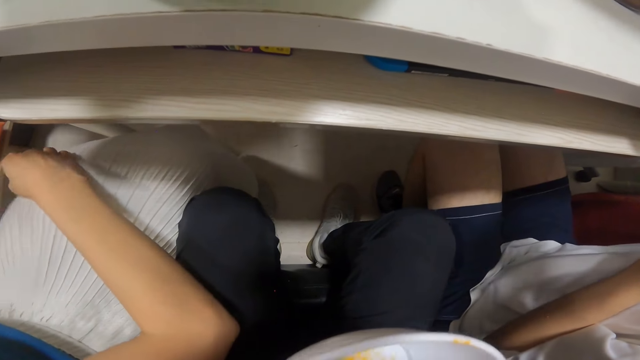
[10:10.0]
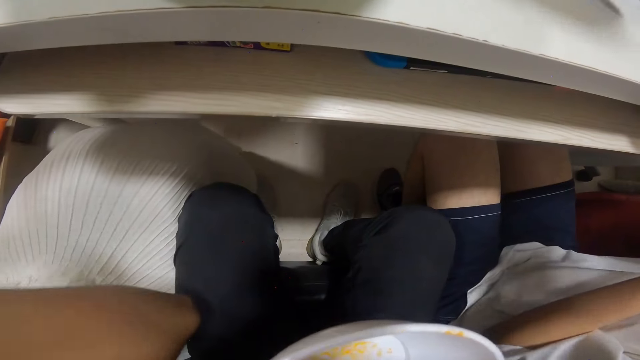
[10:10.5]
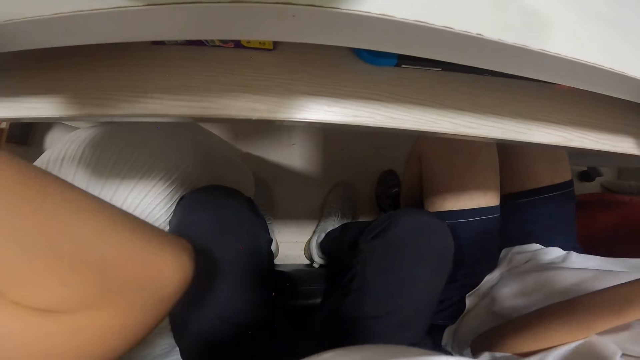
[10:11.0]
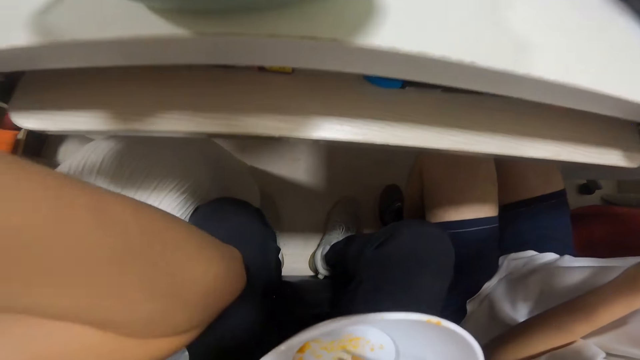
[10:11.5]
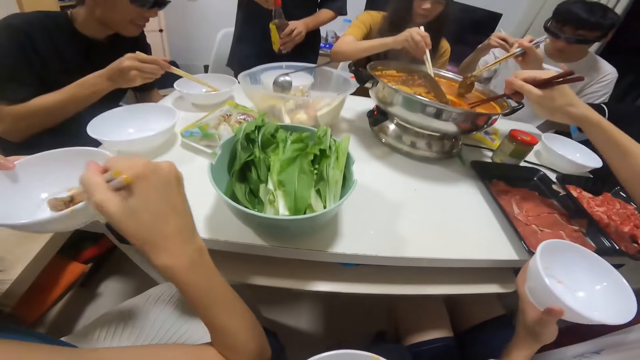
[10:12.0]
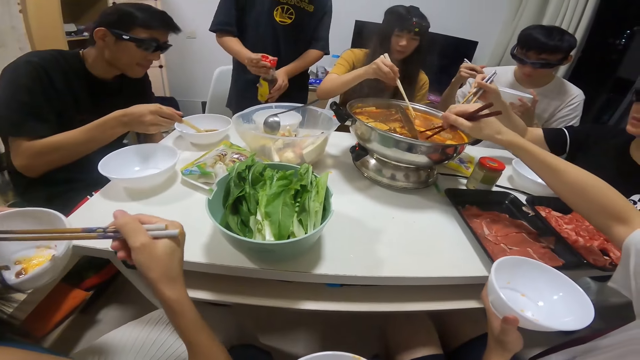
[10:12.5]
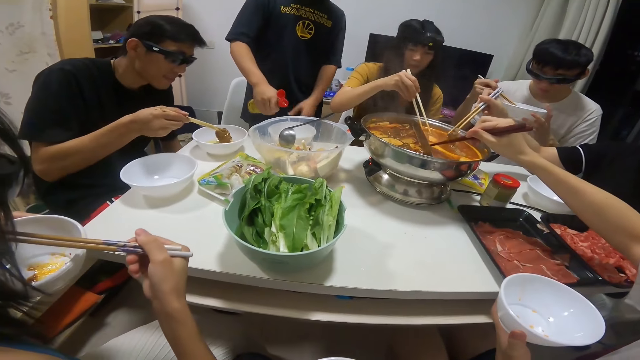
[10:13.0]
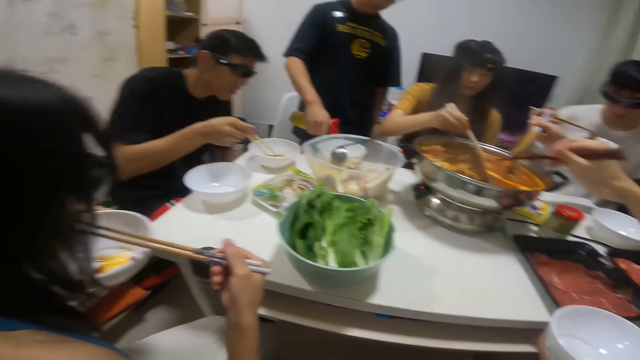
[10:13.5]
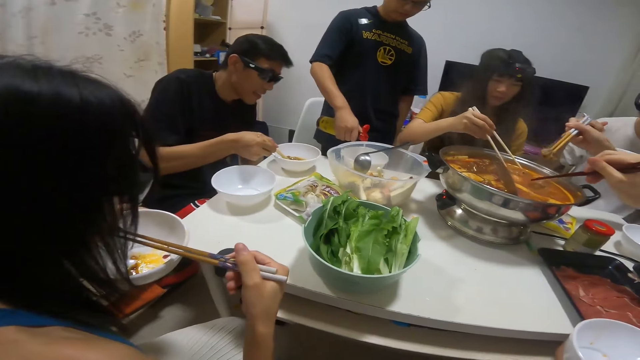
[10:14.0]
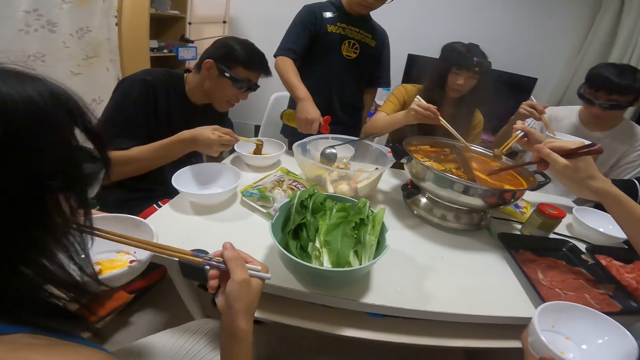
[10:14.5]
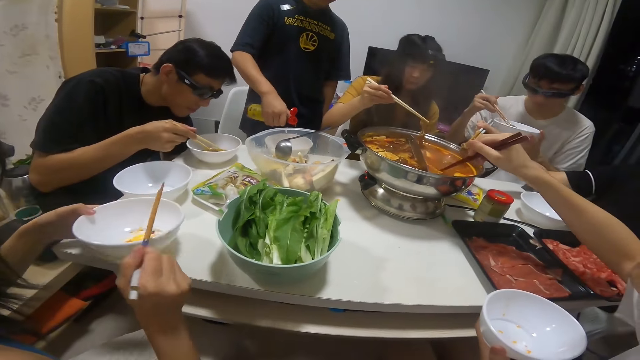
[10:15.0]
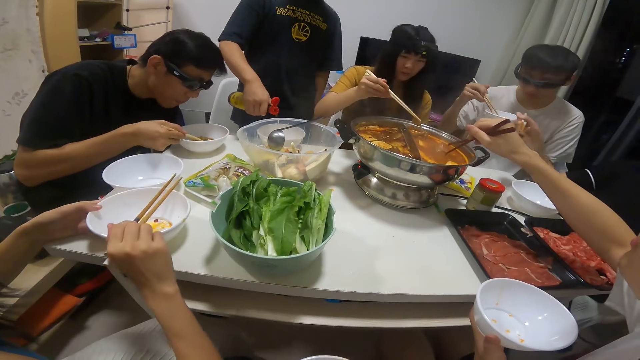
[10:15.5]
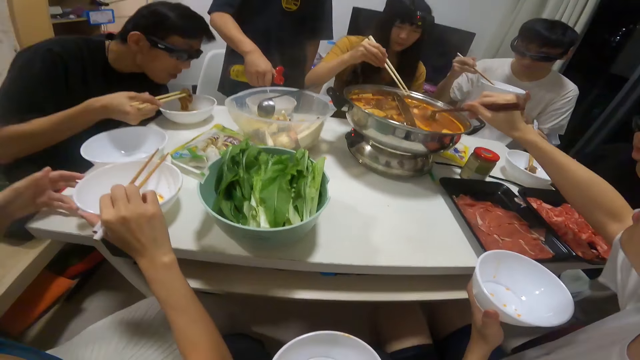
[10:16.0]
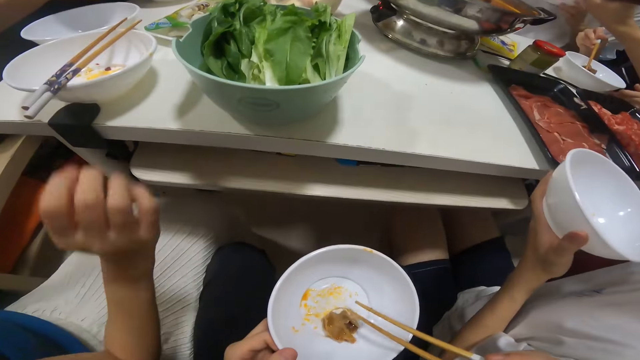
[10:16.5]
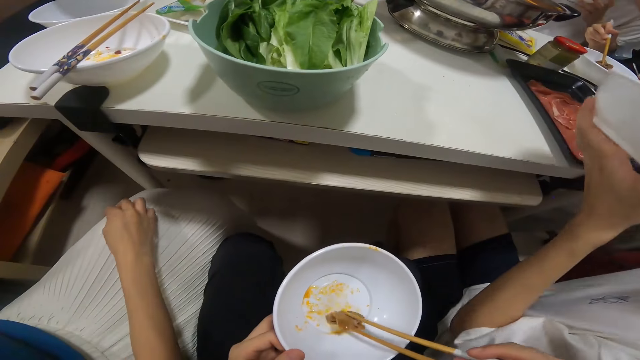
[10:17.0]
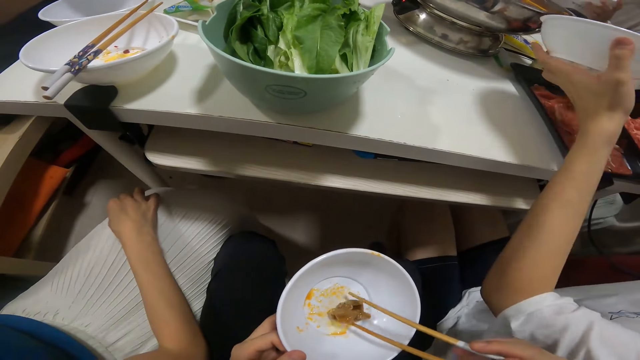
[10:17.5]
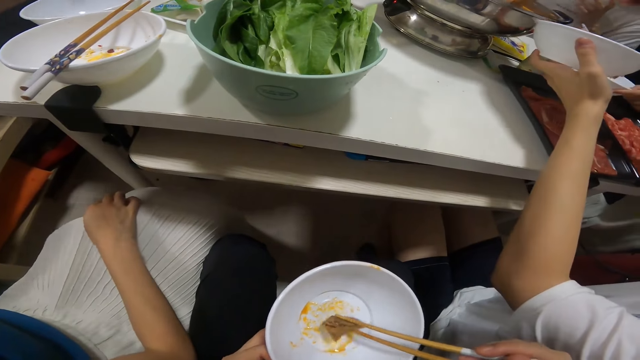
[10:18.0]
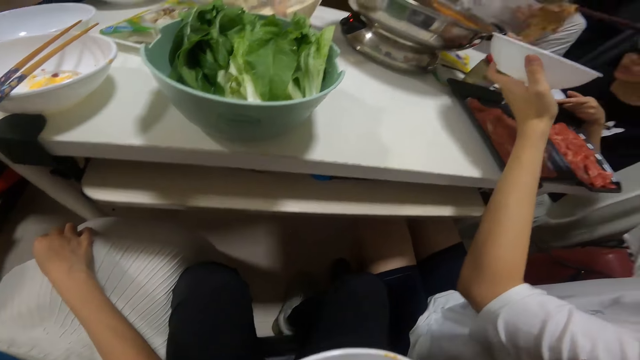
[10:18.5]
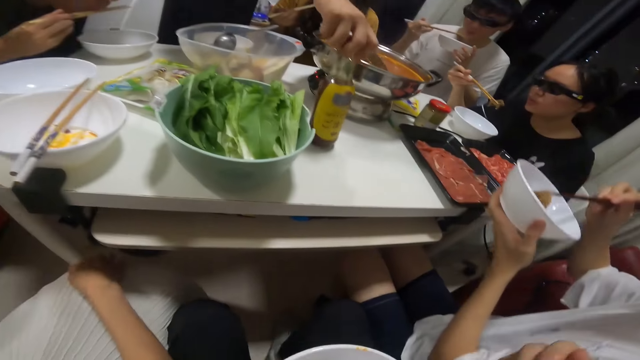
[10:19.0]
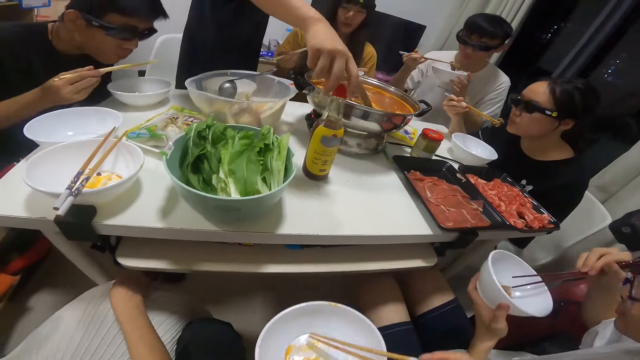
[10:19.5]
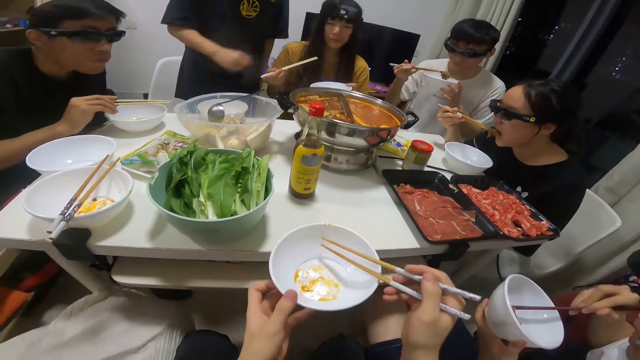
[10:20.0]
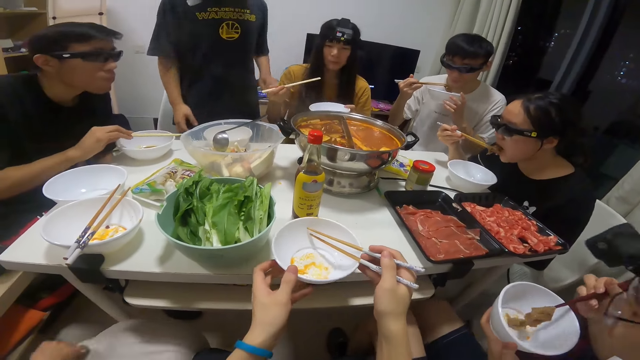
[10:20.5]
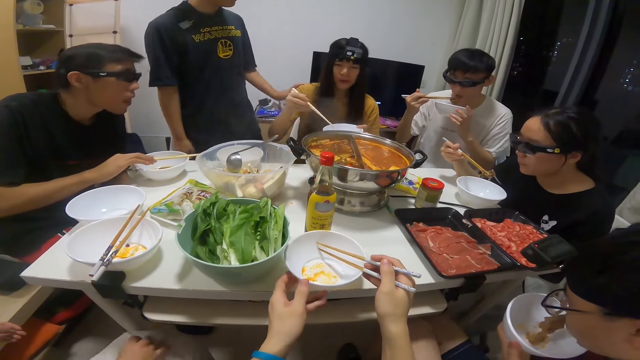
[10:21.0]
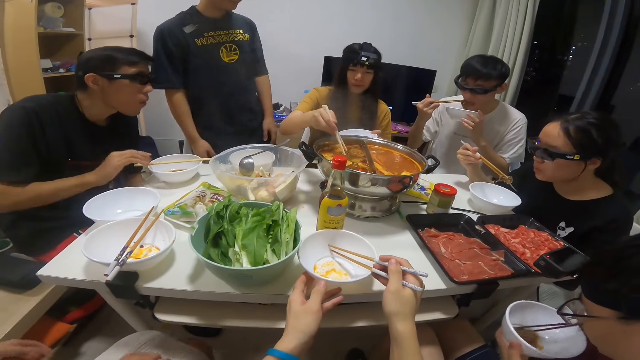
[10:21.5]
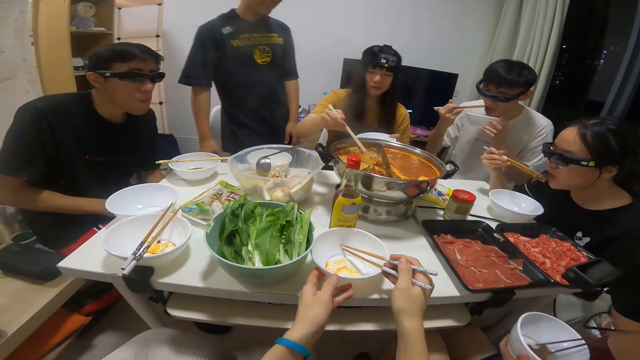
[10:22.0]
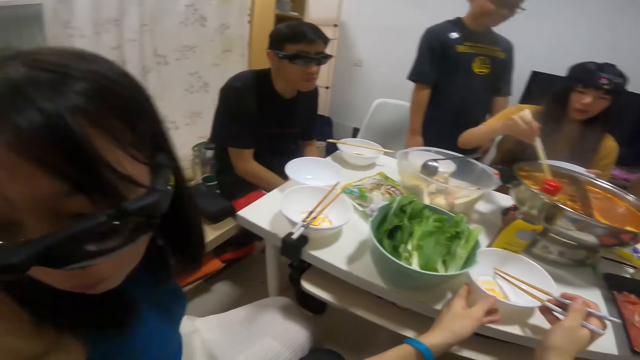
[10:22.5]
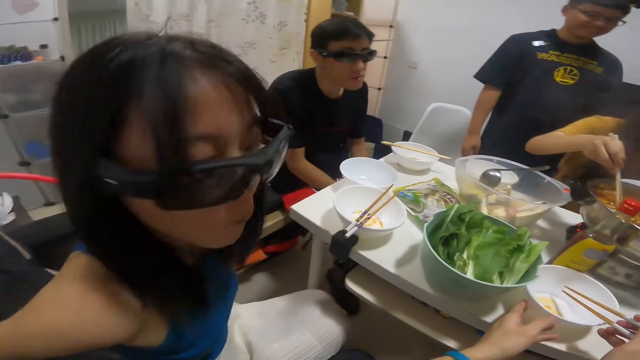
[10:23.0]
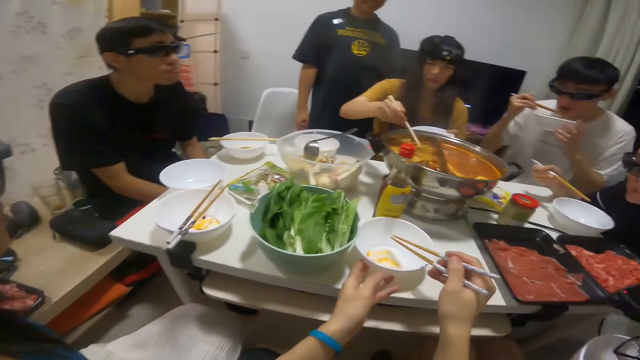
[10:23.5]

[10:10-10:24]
A woman dips her chopsticks in her right hand into the bowl of soup on the table. A man dips his chopsticks in his right hand into the bowl of soup on the table. Another woman picks a meat from the bowl of soup on the table with the chopstick in her right hand. Another man eats the meat in his plate with the chopsticks in his right hand. A third woman drops her plate in her left hand on the table. The second woman drops the mushroom into her plate in her left hand with the chopstick in her right hand. The third woman places her chopsticks in her right hand on her plate on the table. The first man picks a meat from the bowl of soup on the table with the chopsticks in his right hand and drops the meat into his plate in his left hand with the chopsticks in his right hand. A third man drops a sauce bottle on the table with his right hand. The first woman eats the meat in her plate with the chopsticks in her right hand. A fourth man eats the meat in his plate with the chopsticks in his right hand and holds his plate in his left hand. The second man places his chopsticks in his right hand on his plate on the table. The camera wearer places his plate on the table with his left hand. The first man eats the meat in his plate with the chopsticks in his right hand.

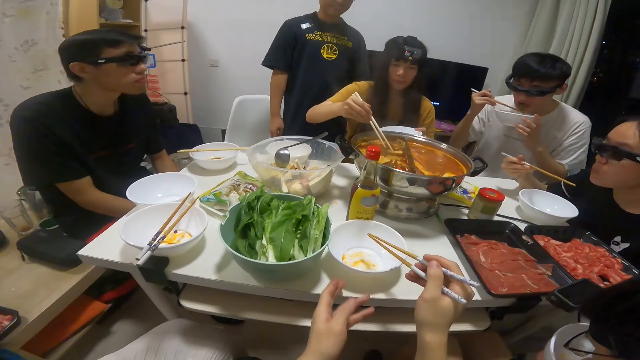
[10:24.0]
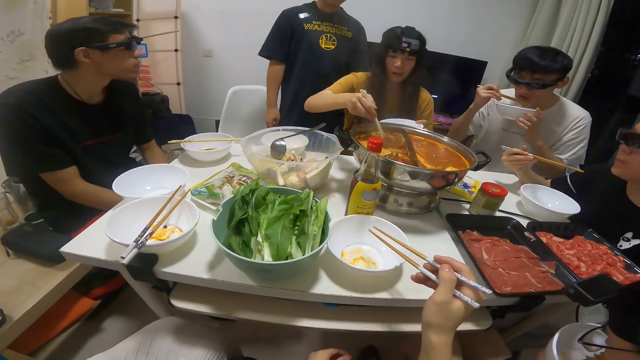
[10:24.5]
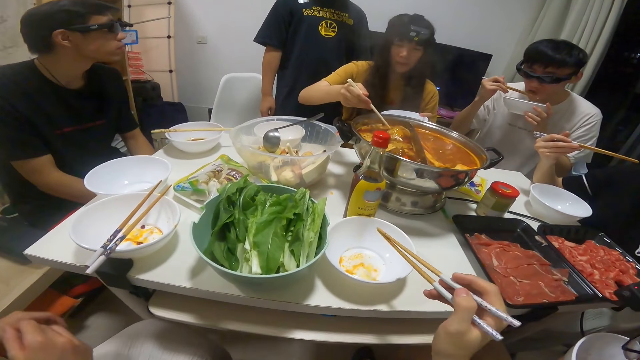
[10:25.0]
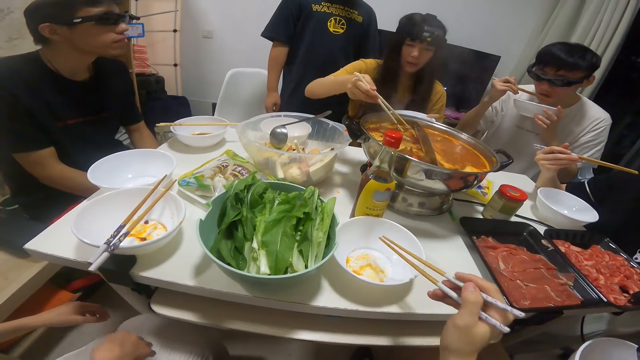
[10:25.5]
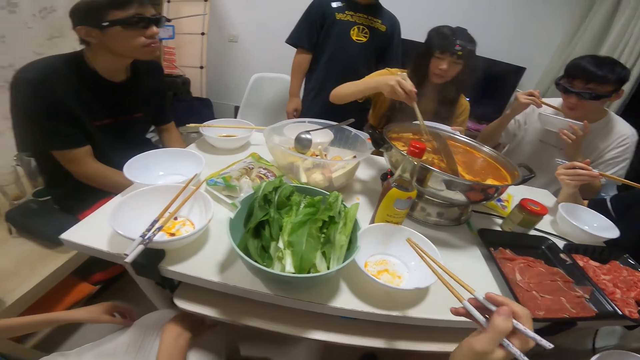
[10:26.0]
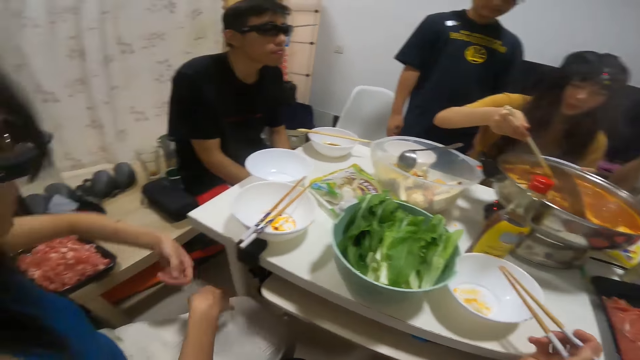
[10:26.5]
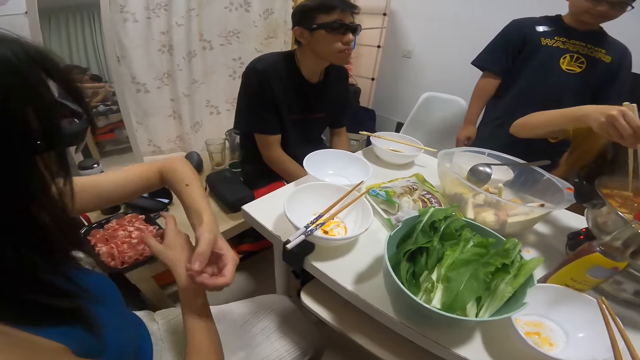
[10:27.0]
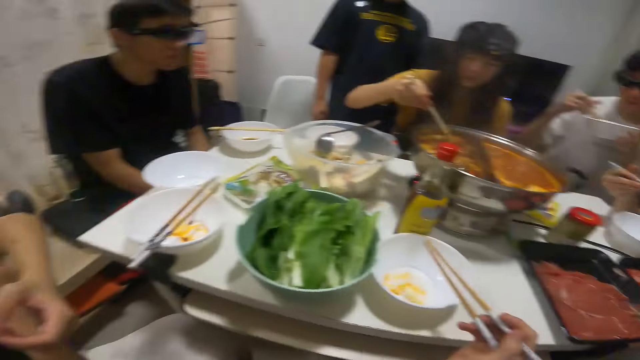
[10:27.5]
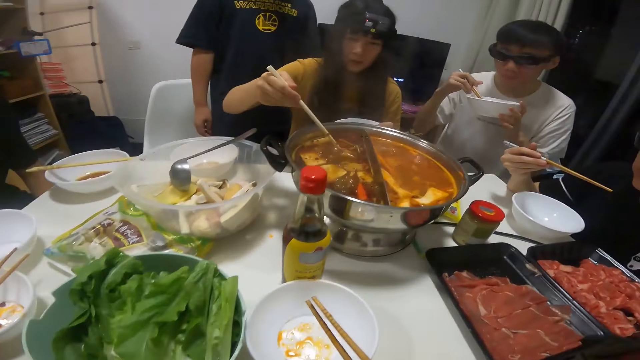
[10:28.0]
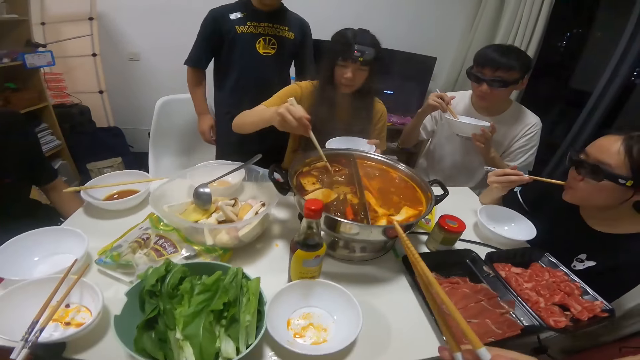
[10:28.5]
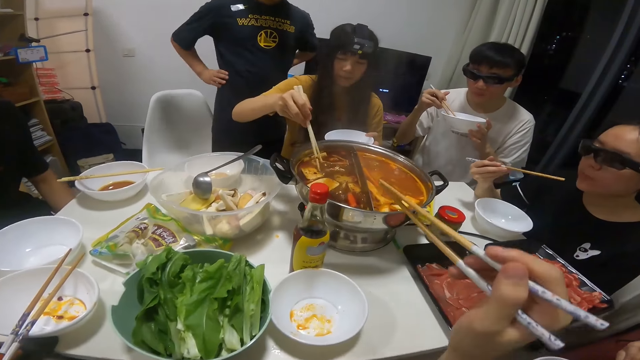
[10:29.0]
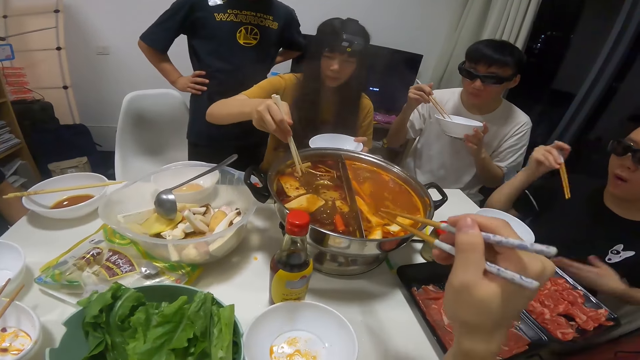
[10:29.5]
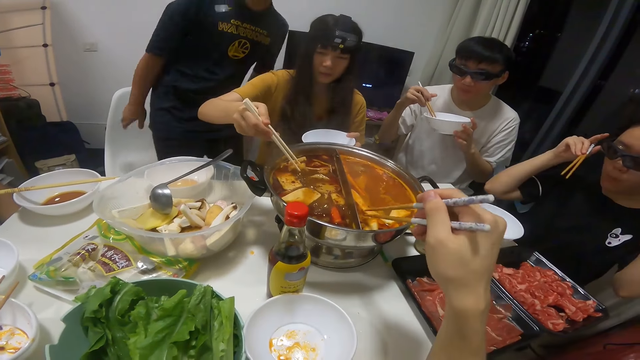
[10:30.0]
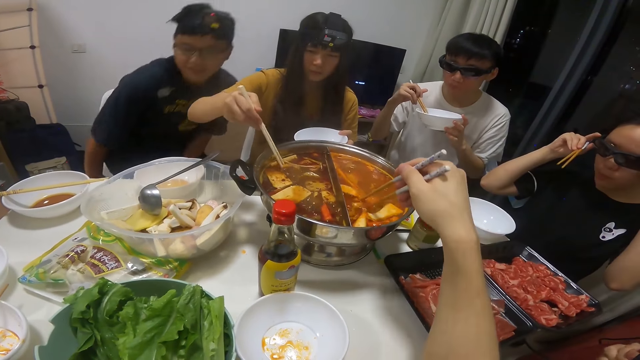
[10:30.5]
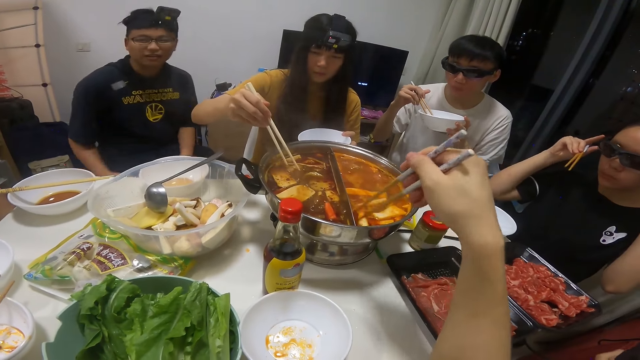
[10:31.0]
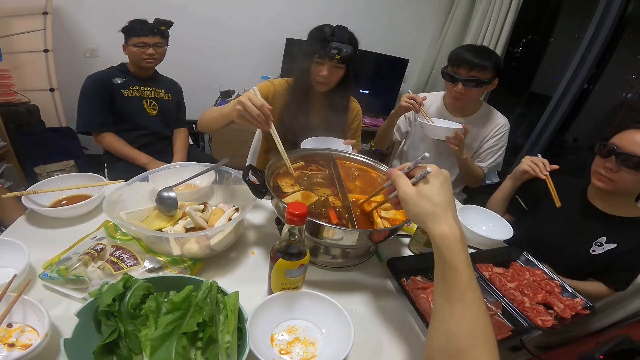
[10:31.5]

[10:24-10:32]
The camera wearer holds the chopsticks with his right hand. He dips his chopsticks in his right hand into the bowl of soup on the table.
